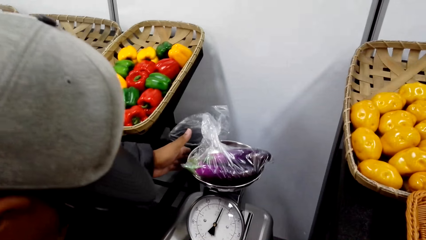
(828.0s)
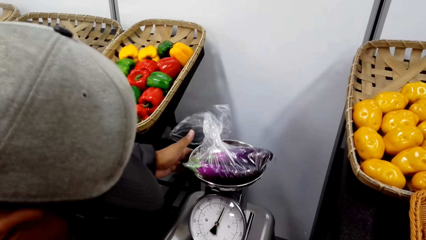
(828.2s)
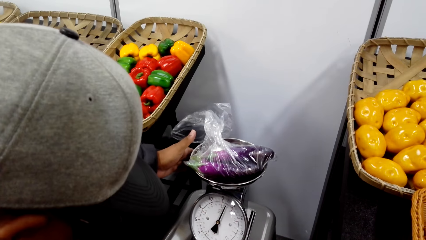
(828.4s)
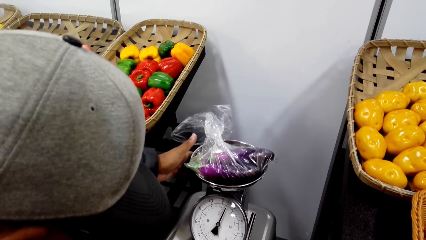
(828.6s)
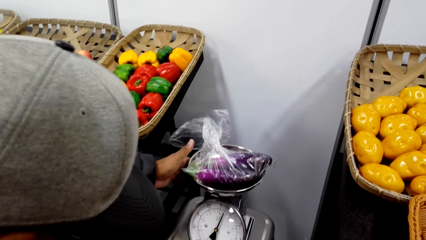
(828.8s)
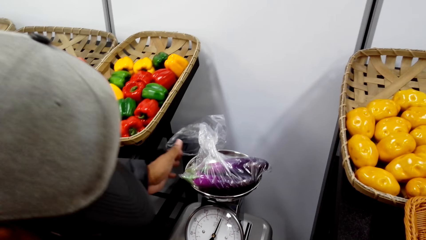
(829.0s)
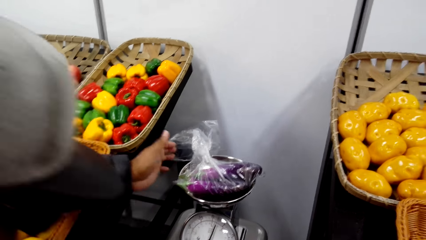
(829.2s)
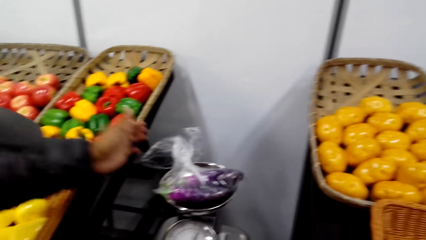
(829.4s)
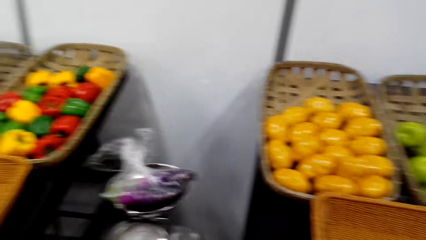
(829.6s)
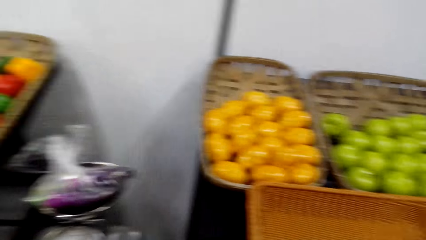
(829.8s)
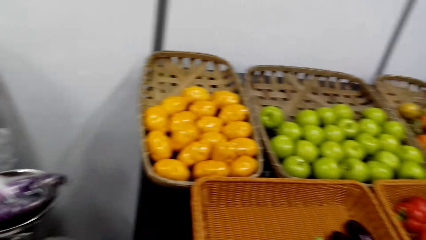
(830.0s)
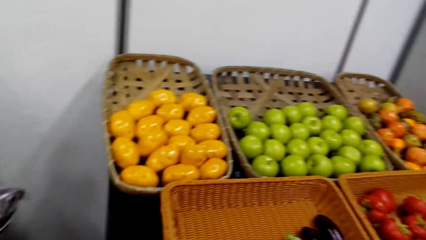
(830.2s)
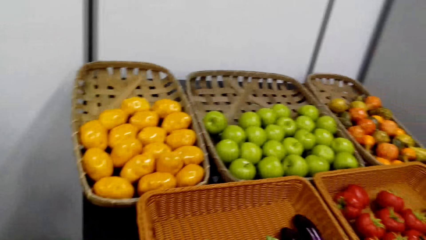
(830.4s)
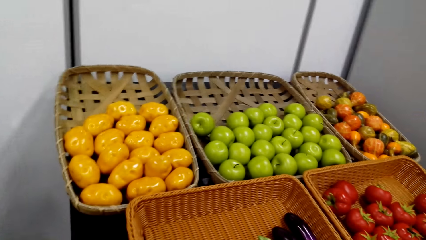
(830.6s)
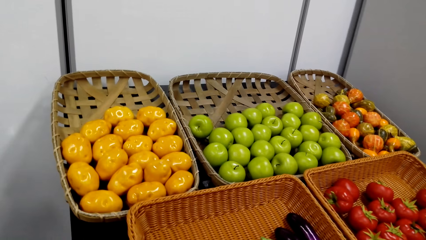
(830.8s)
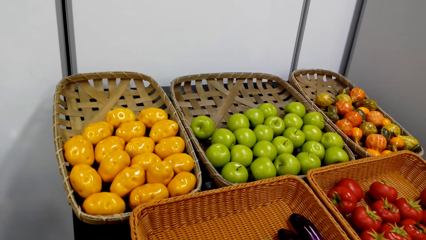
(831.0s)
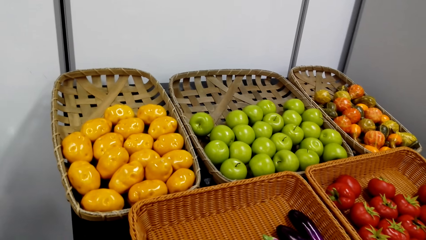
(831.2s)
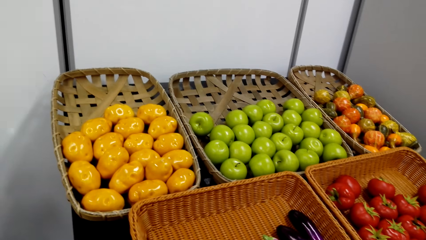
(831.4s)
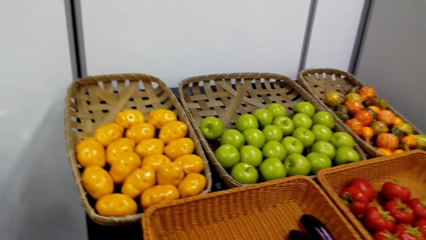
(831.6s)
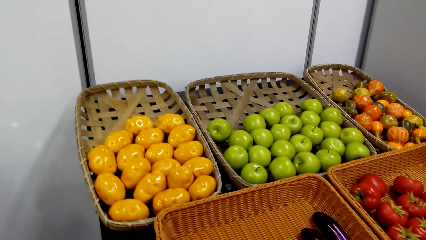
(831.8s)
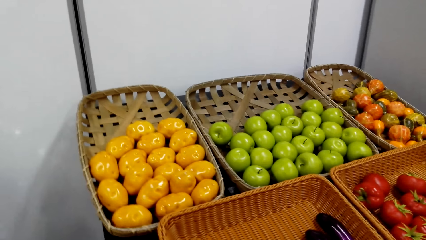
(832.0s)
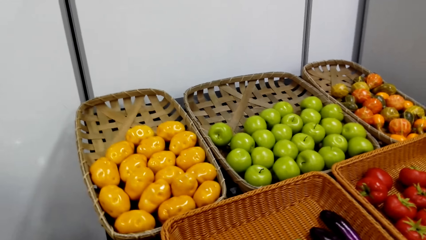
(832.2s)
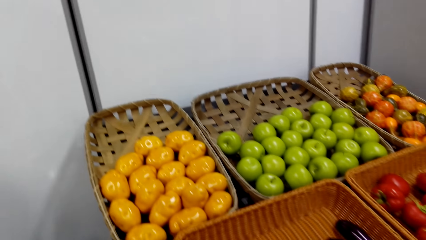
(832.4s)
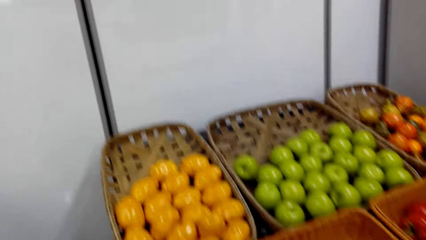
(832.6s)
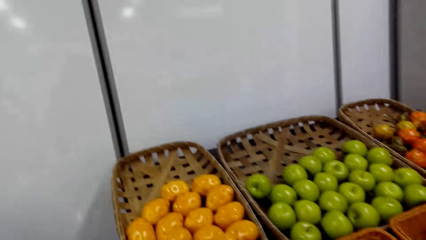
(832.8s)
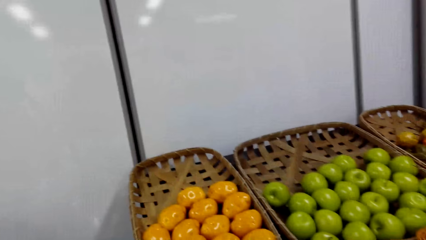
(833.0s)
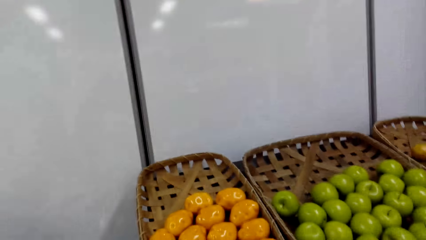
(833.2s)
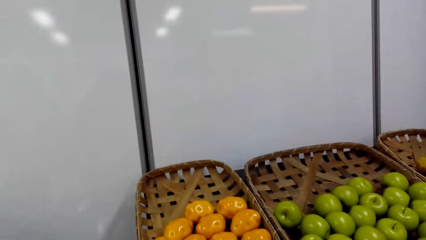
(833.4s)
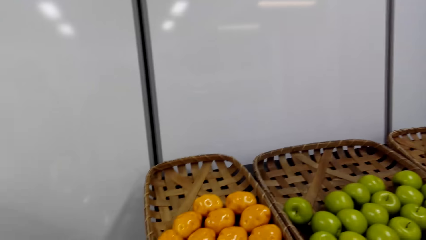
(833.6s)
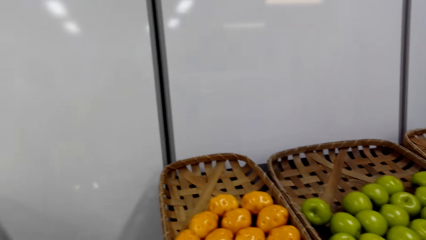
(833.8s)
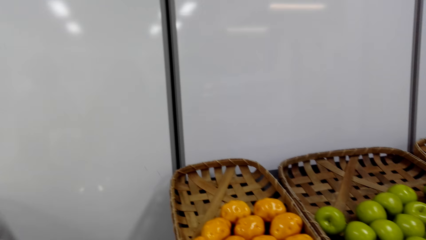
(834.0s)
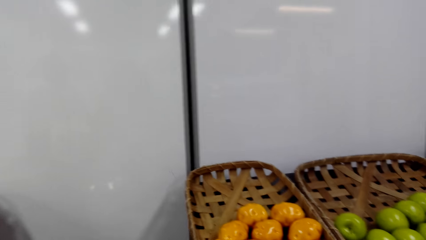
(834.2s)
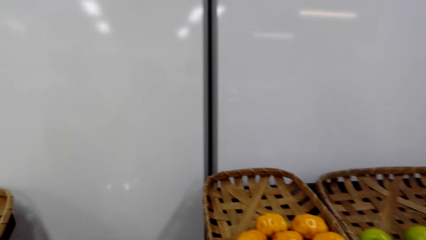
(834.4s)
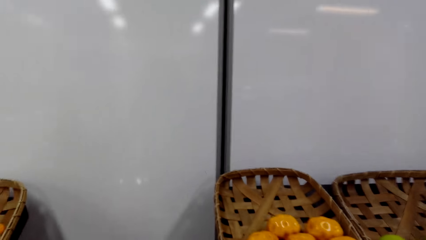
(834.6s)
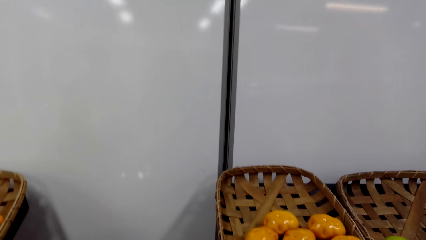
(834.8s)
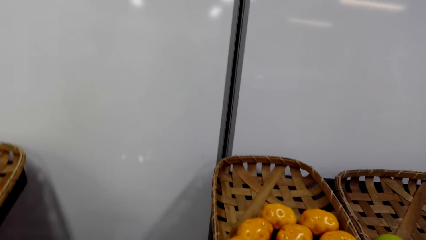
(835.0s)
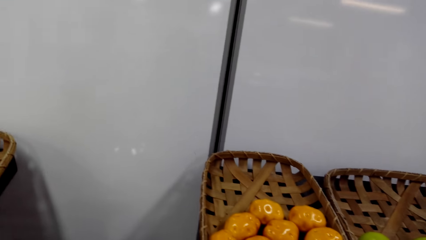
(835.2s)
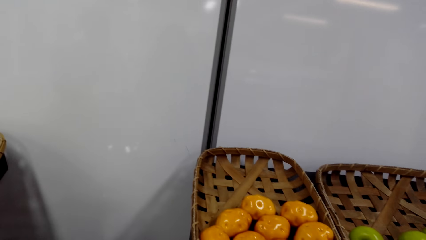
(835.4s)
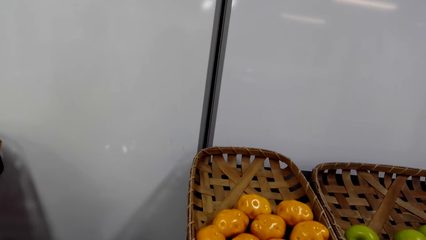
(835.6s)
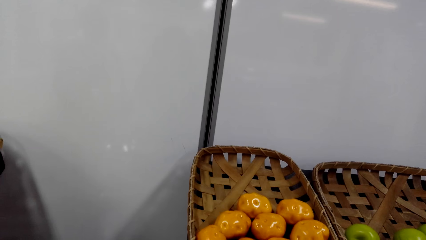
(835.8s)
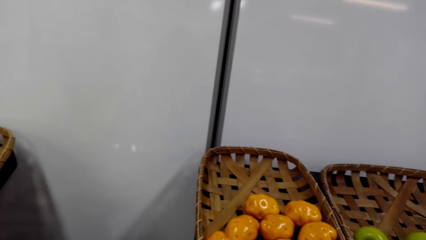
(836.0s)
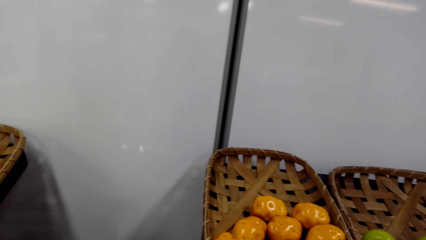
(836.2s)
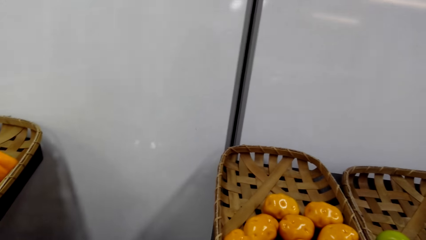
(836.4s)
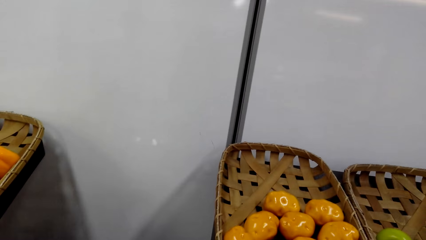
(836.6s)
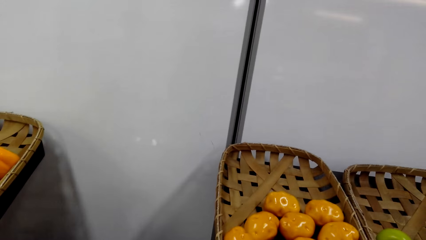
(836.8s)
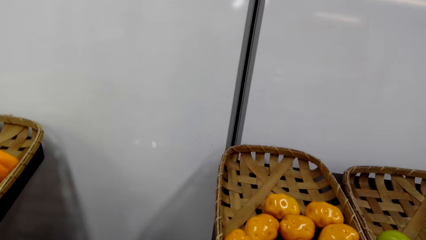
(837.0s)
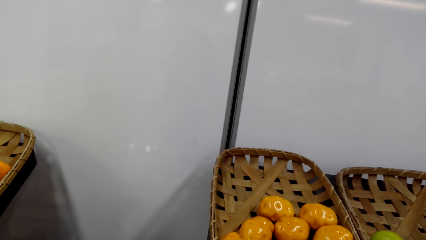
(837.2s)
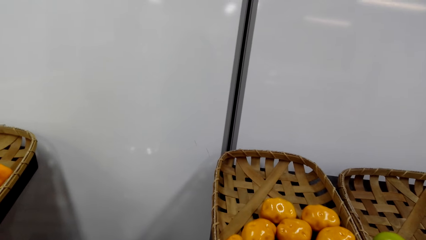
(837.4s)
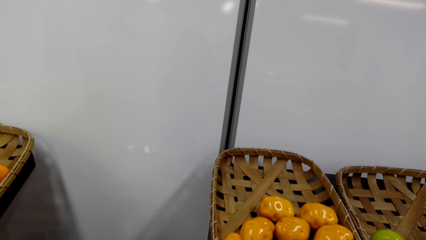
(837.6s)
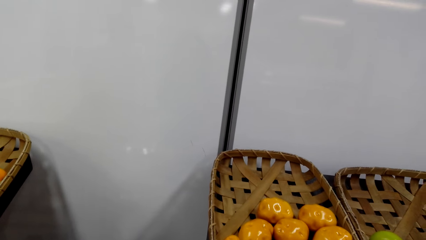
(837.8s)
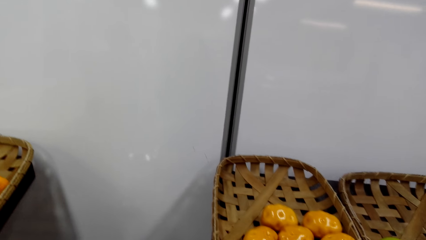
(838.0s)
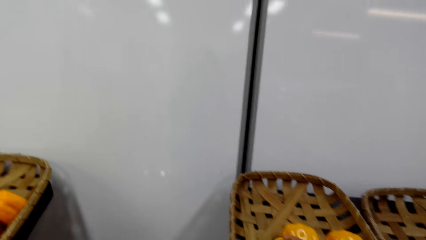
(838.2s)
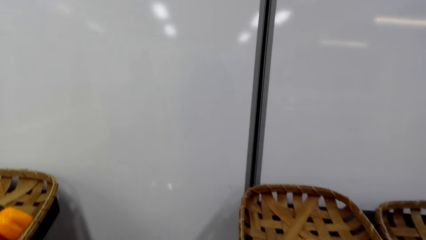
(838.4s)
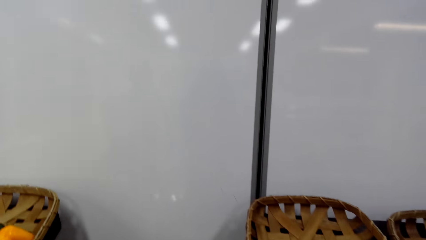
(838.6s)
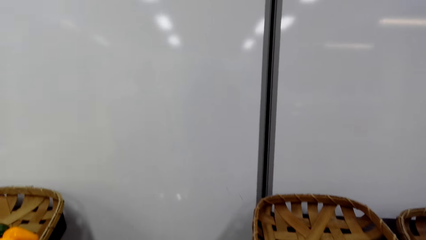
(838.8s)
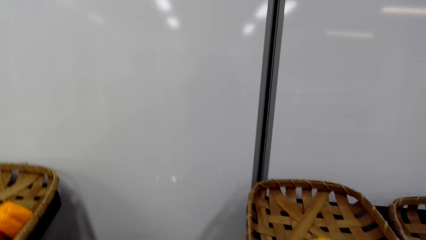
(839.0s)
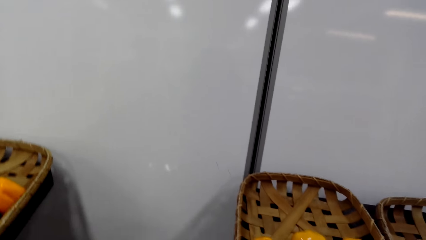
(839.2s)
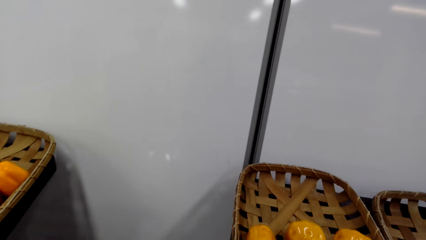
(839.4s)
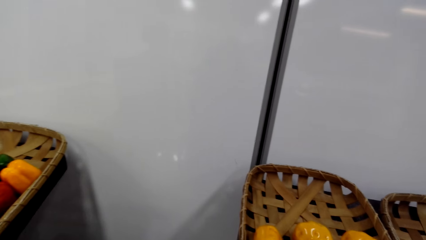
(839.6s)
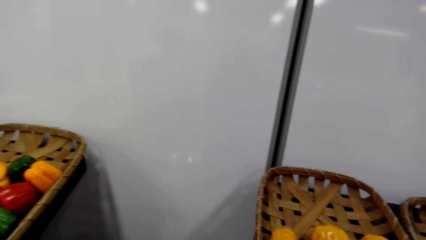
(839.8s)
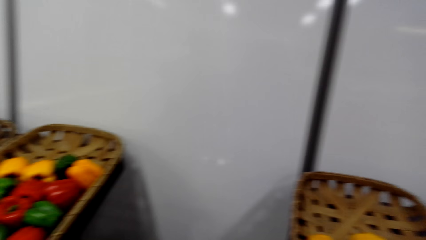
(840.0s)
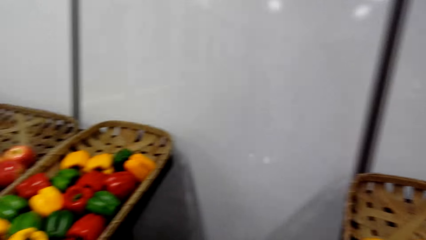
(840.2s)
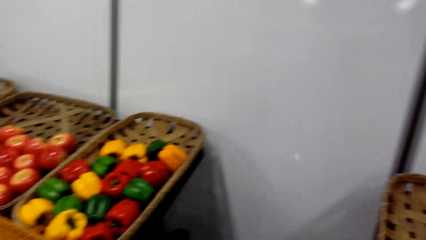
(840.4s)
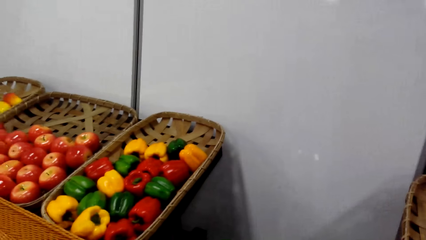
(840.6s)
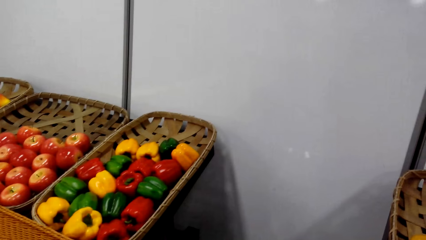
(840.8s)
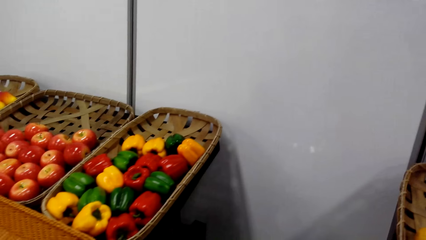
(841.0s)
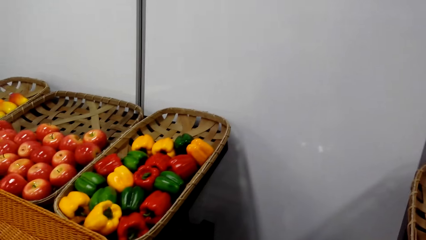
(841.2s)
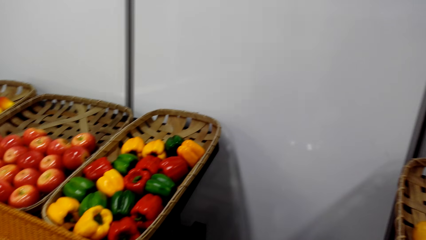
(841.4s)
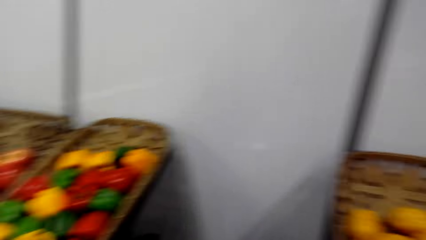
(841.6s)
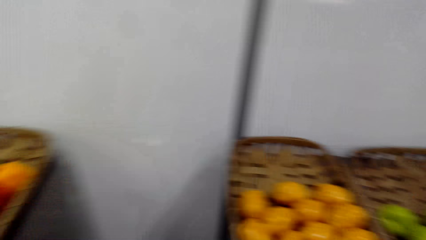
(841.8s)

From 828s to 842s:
A person weighs peppers in a weighing scale. The camera wearer looks around. They look around the grocery area of the supermarket.

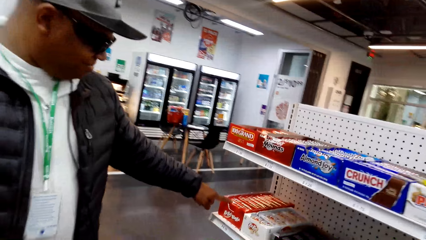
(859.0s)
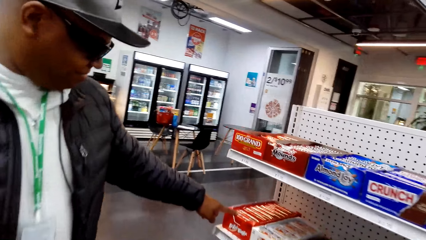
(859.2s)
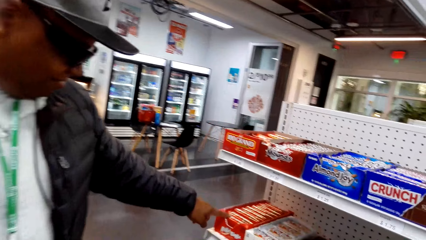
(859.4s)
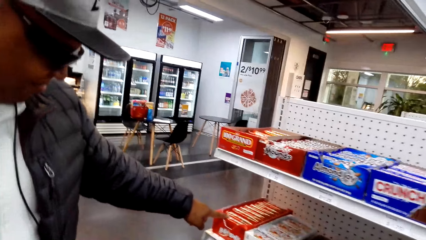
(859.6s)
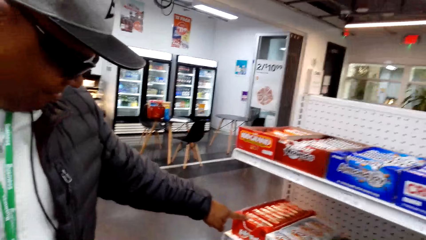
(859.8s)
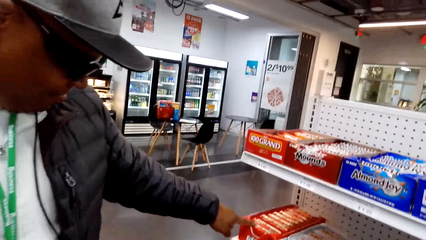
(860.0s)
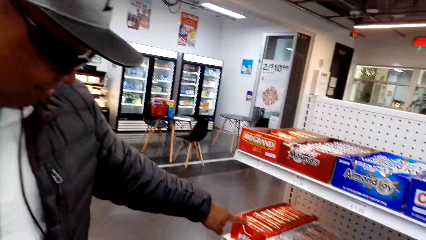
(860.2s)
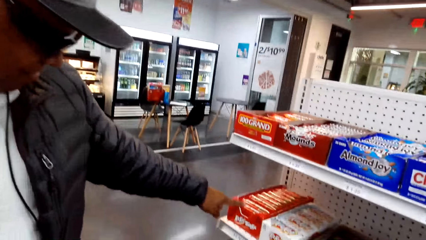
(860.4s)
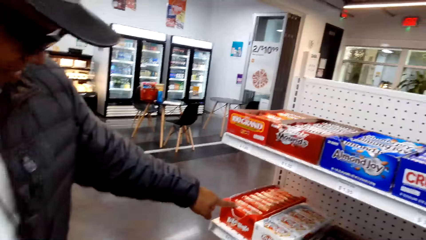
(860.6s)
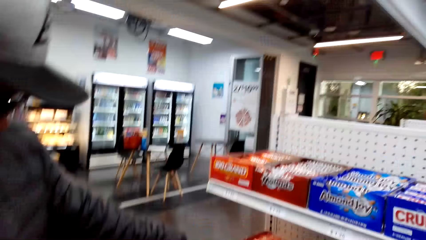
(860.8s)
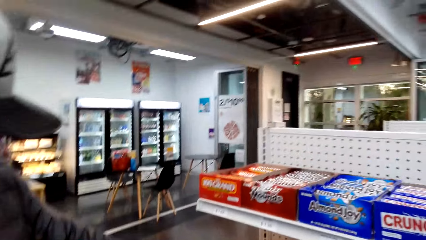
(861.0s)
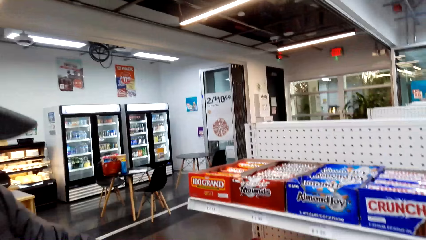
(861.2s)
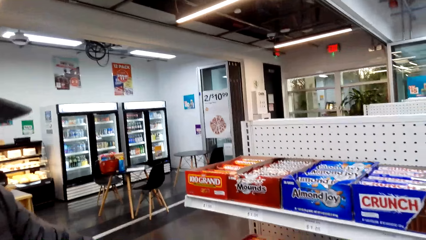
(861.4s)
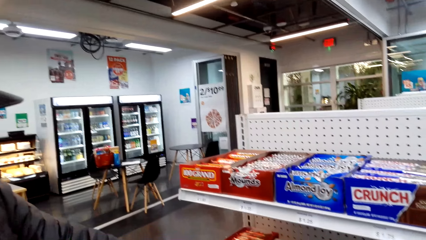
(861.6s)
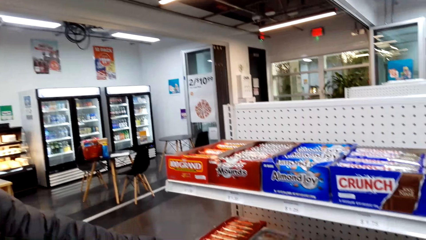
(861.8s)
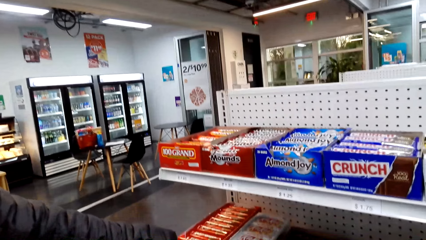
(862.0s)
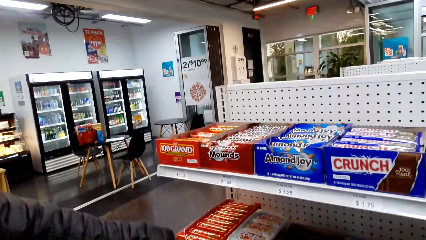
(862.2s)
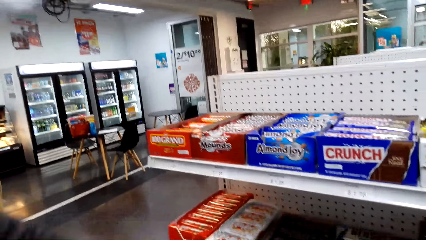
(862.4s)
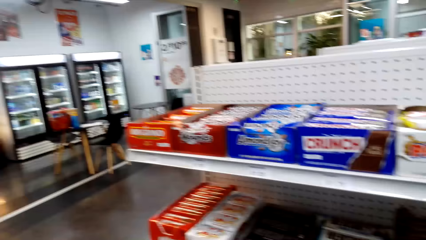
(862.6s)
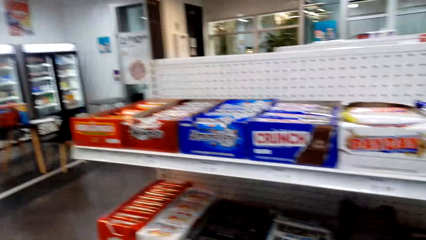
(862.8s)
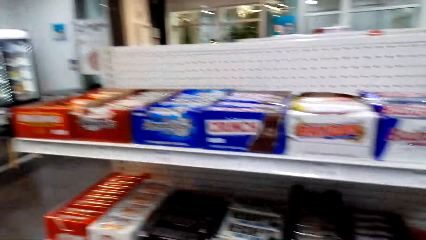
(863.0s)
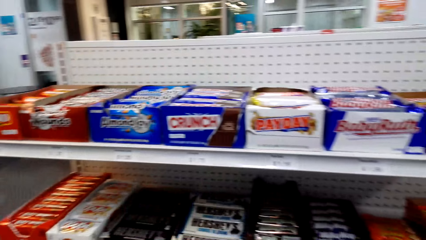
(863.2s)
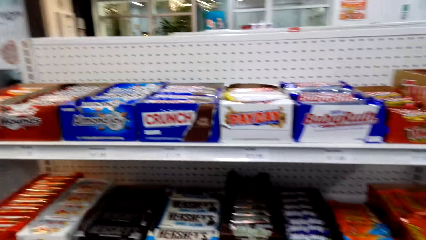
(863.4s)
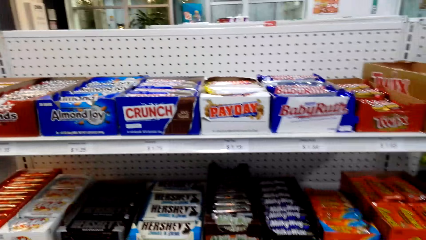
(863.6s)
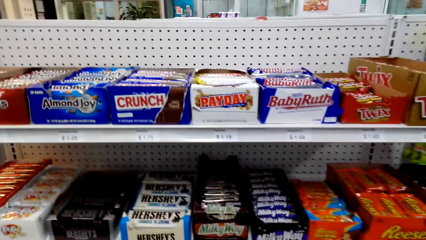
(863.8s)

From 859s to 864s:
A person points at some snacks in the shelves. The camera wearer looks around.
